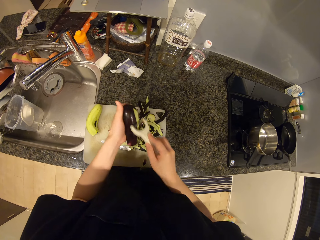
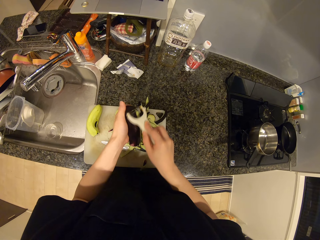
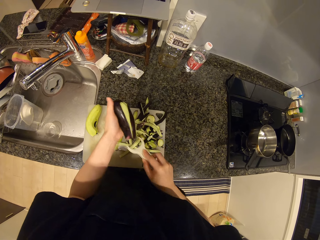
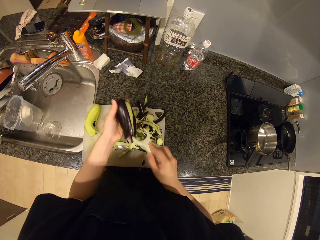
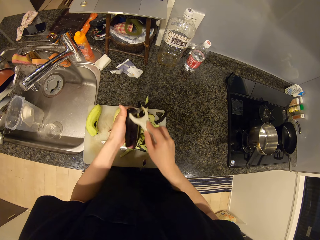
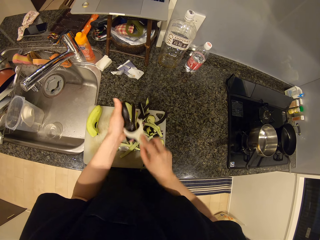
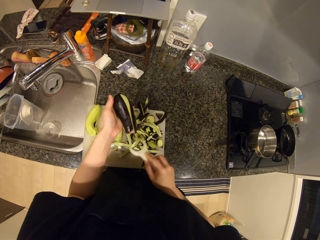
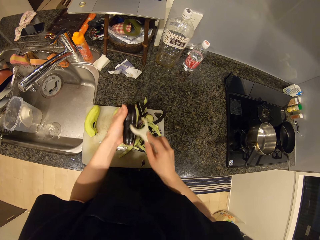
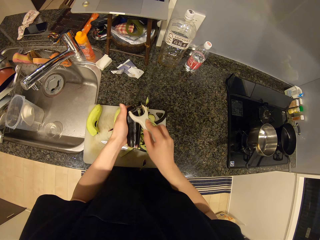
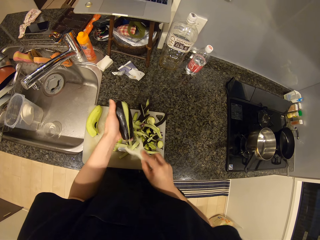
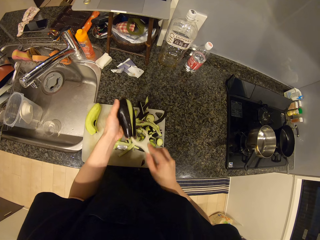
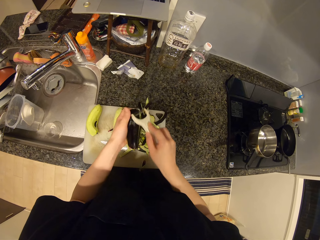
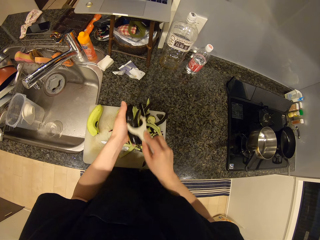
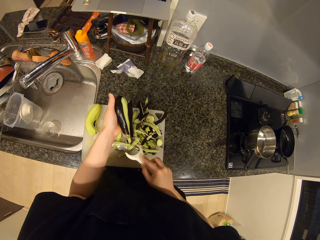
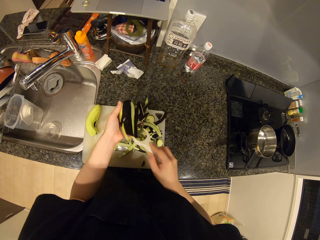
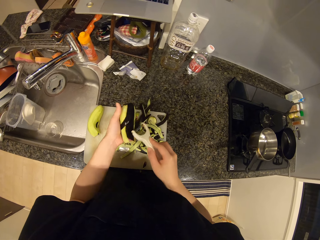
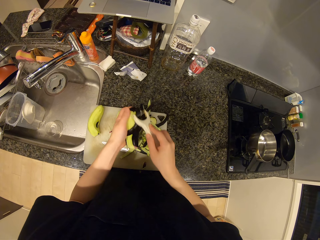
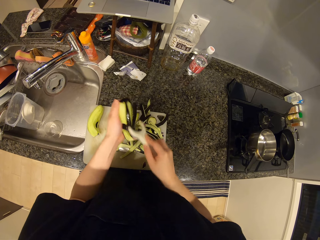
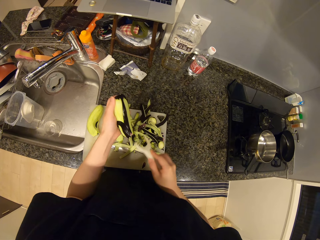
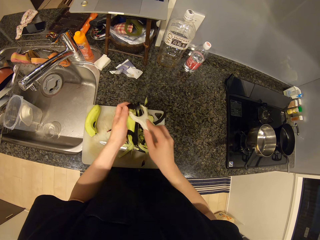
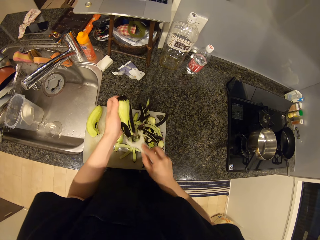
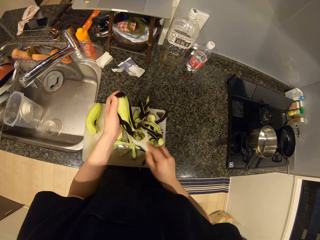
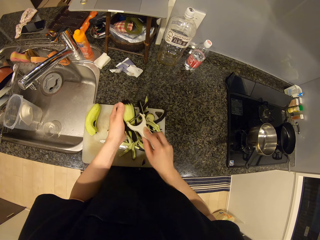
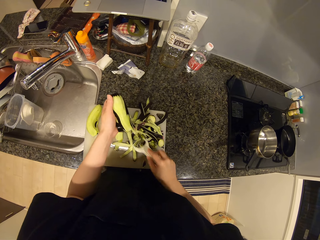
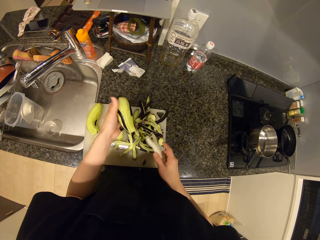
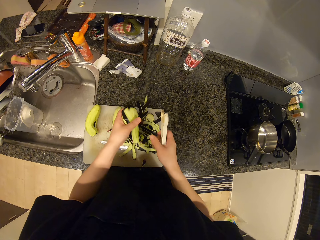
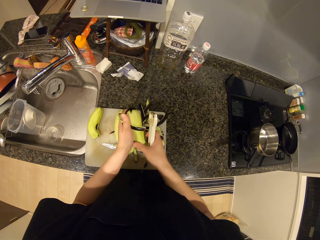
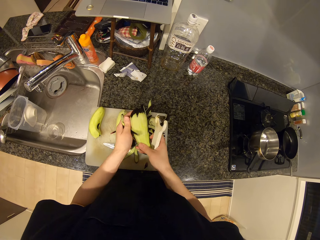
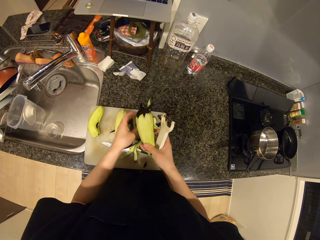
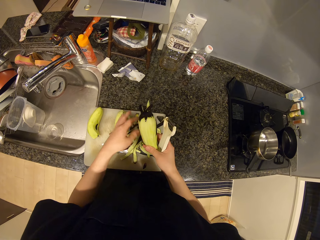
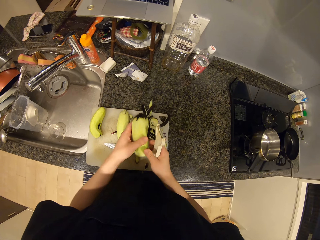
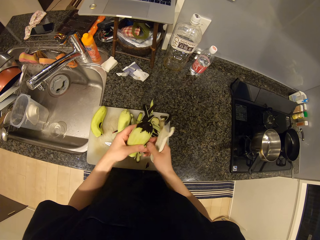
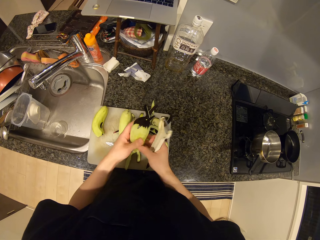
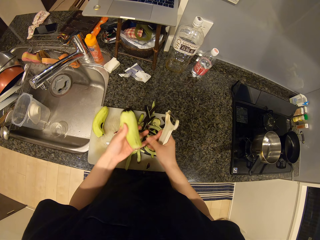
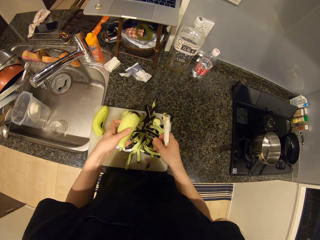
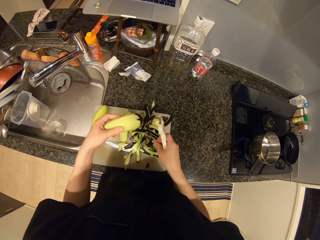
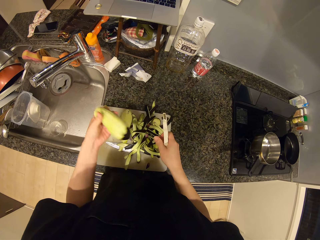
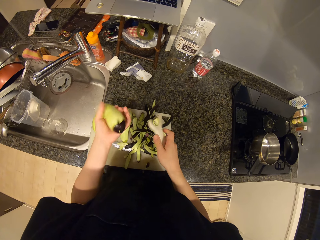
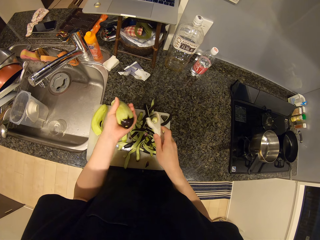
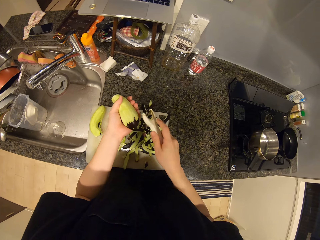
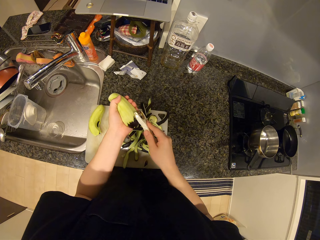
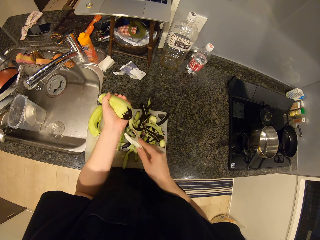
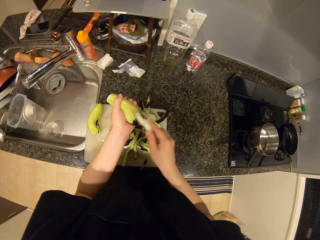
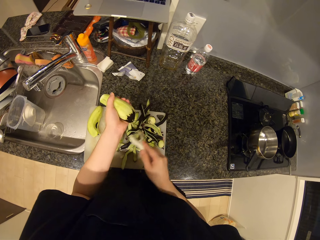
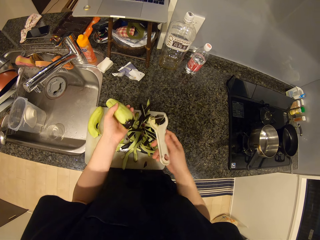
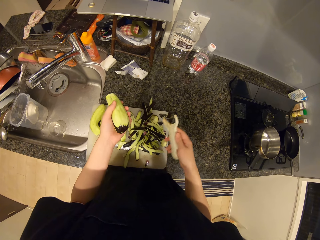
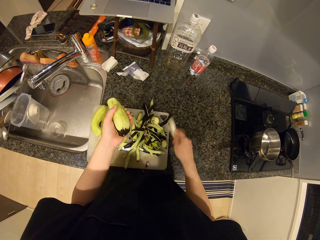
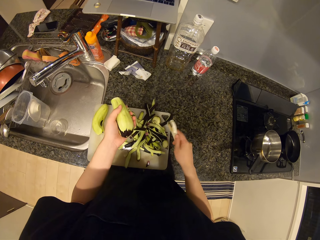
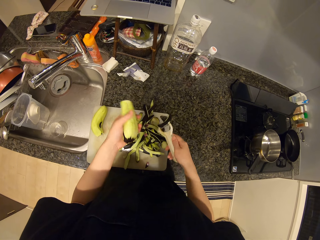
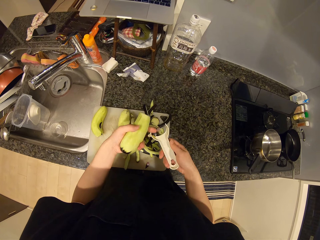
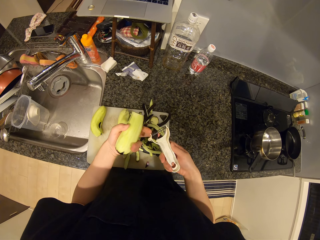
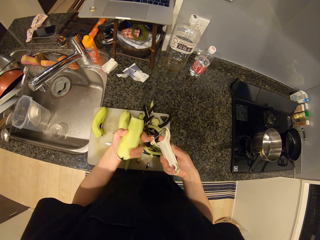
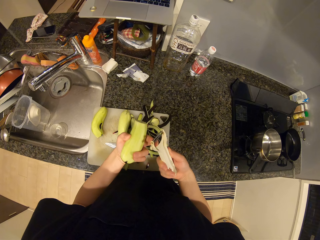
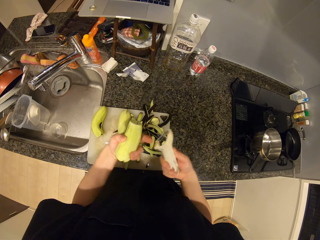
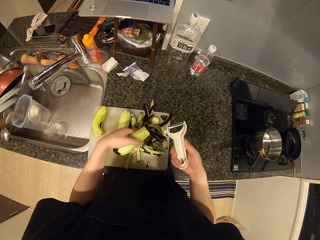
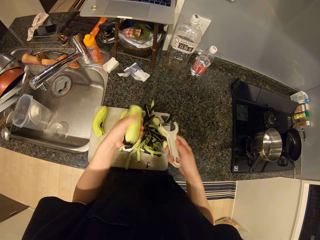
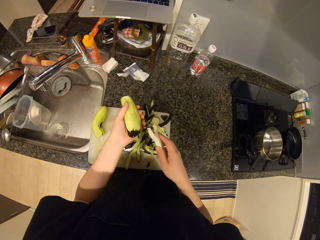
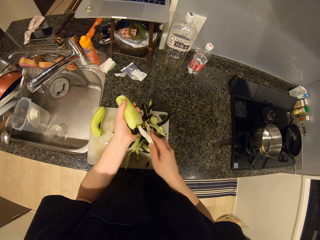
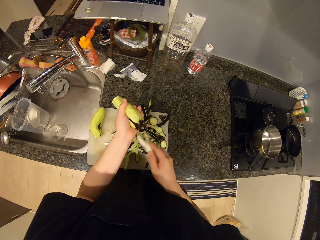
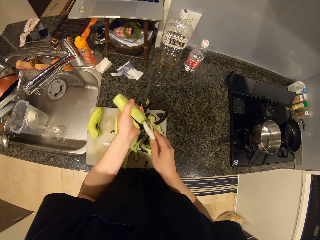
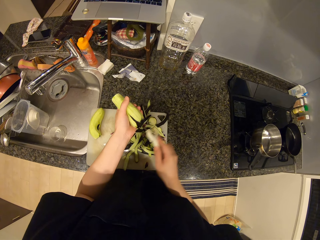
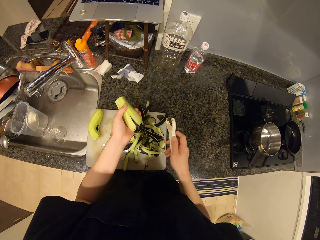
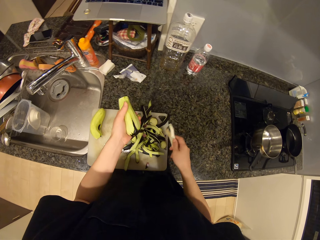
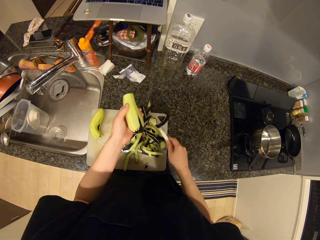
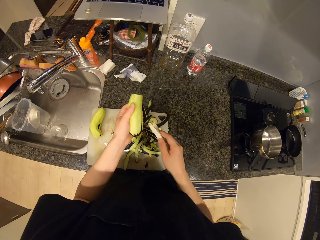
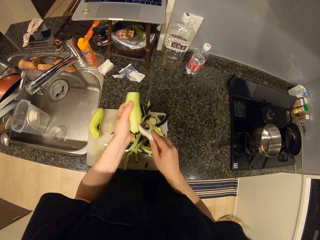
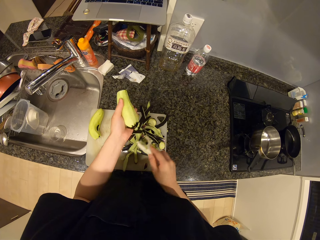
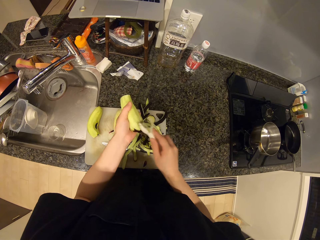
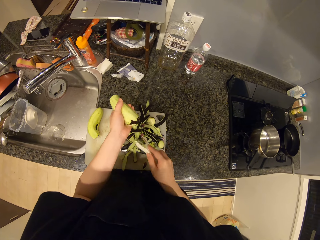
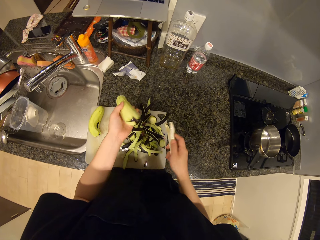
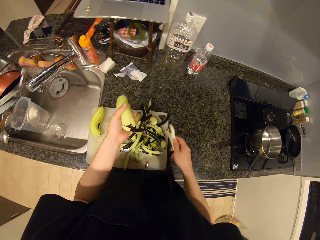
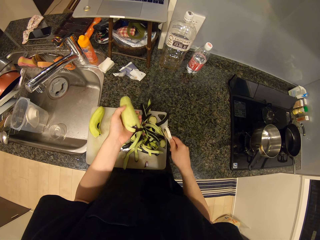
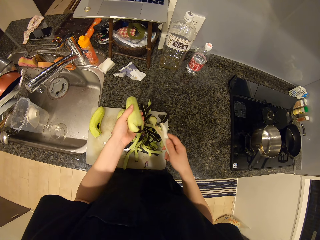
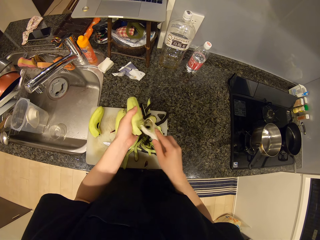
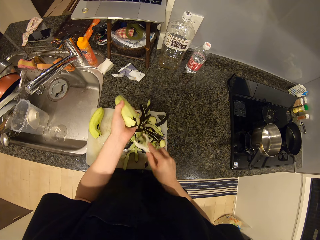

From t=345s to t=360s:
The camera wearer drops eggplant skin from the eggplant on the cutting mat with her right hand. She peels the eggplant with the peeler in her right hand. She hits the peeler on the cutting mat with her right hand. She removes the eggplant from the peeler with her left middle finger. She peels the eggplant with the peeler in her right hand. She hits the peeler on the cutting mat with her right hand. She peels the eggplant with the peeler in her right hand. She hits the peeler on the cutting mat with her right hand.

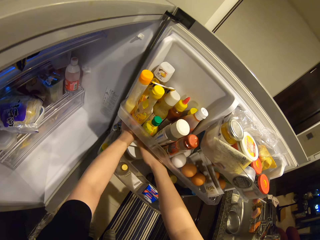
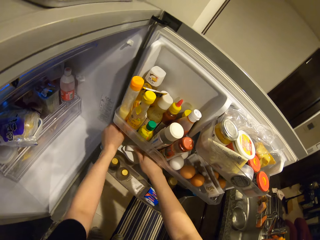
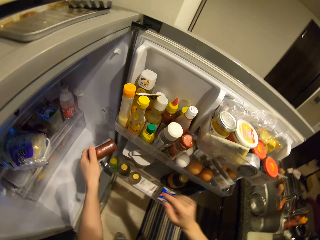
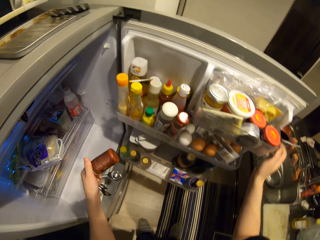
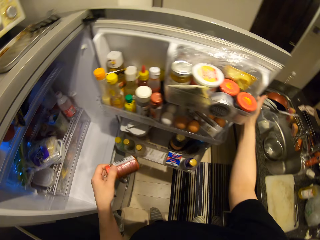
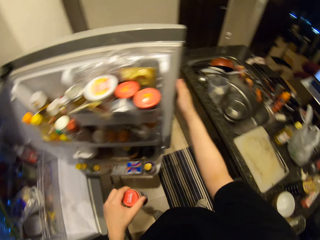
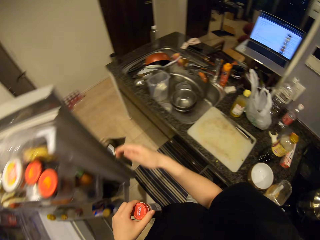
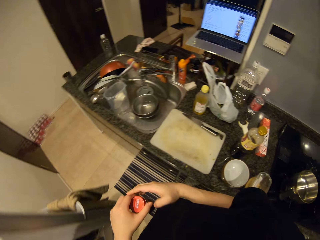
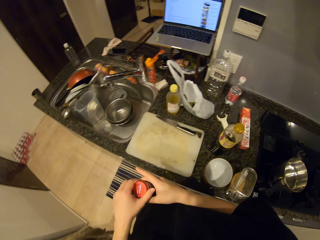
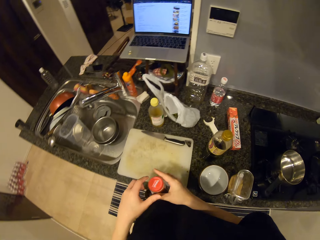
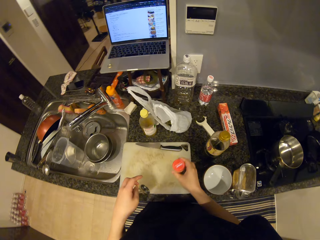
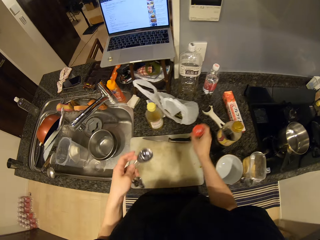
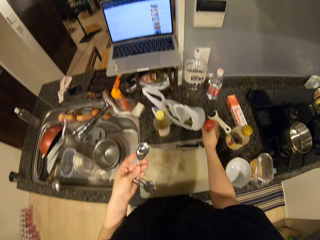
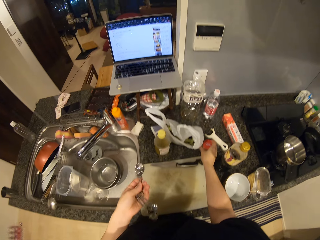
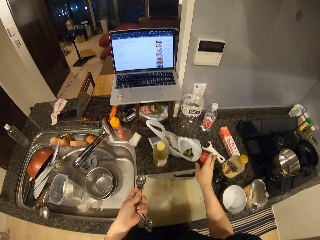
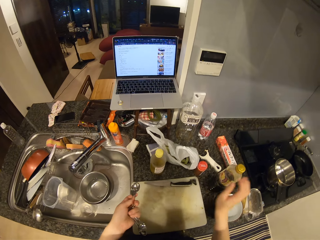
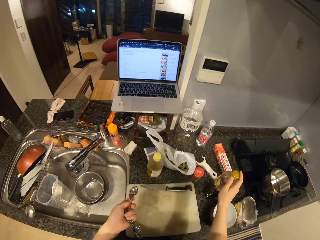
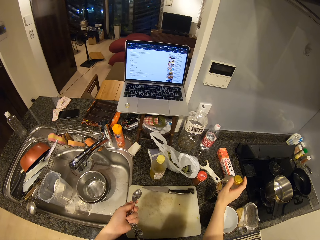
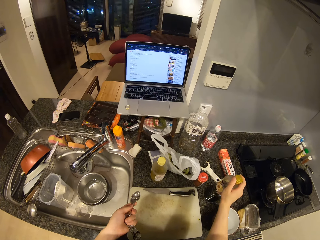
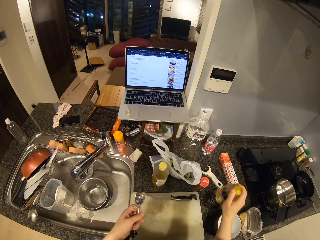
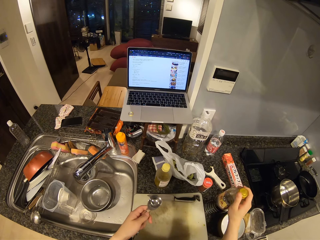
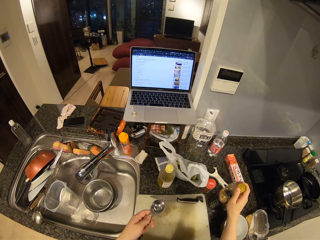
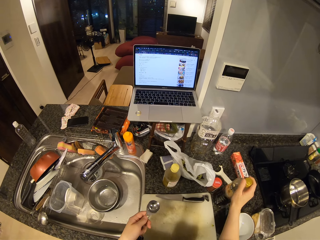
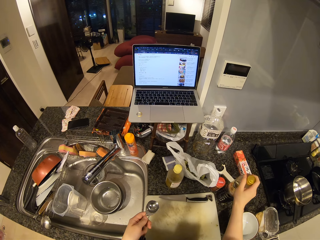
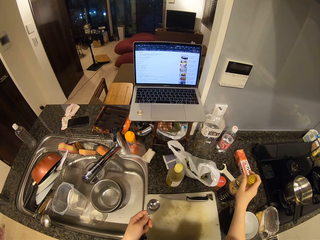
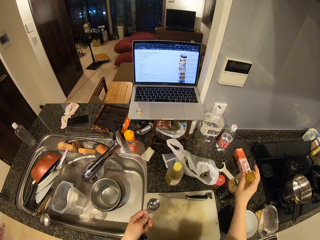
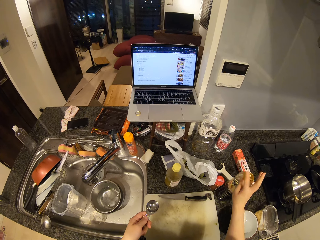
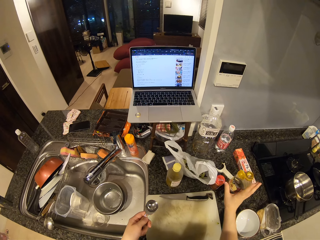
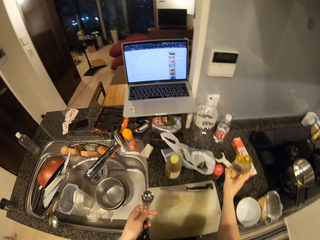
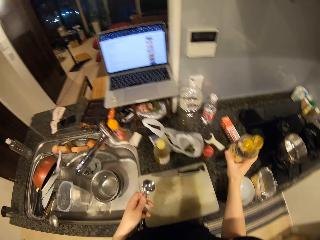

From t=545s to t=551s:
The camera wearer picks a container from the fridge door with her left hand. She closes the fridge door with her right hand. She drops the container on the kitchen surface with her right hand. She holds the bottle on the kitchen surface with her right hand. She opens the bottle on the table.
